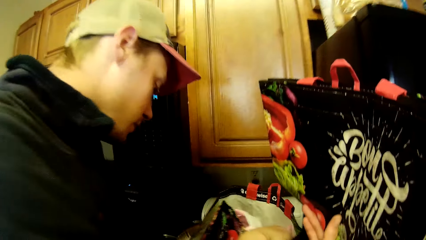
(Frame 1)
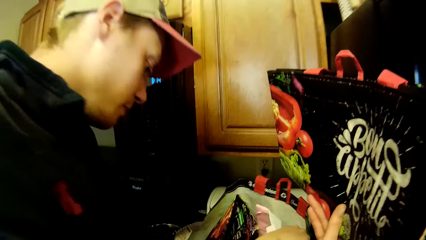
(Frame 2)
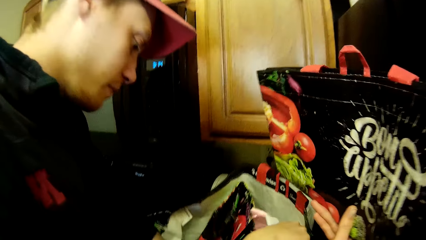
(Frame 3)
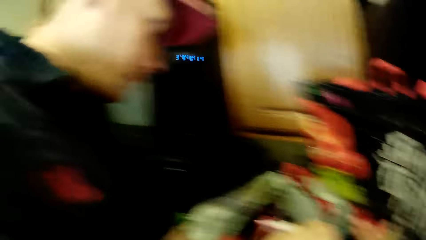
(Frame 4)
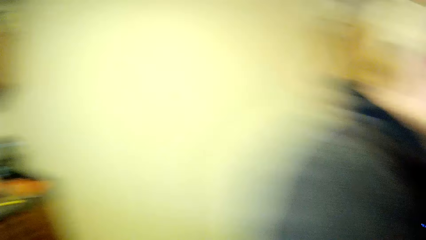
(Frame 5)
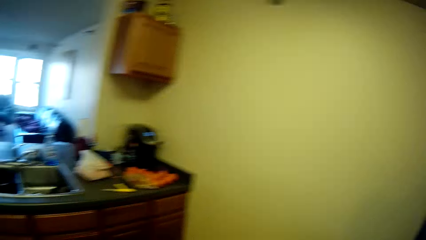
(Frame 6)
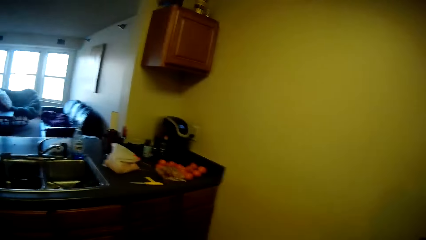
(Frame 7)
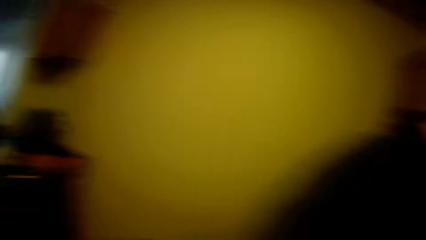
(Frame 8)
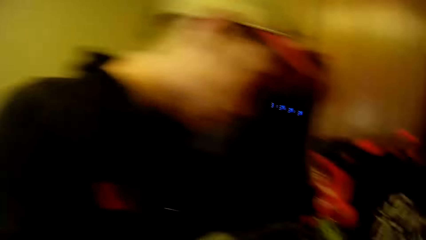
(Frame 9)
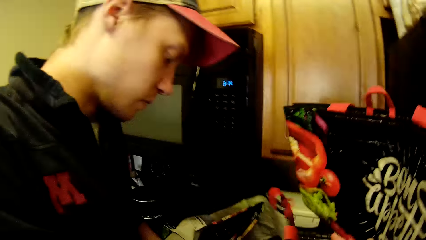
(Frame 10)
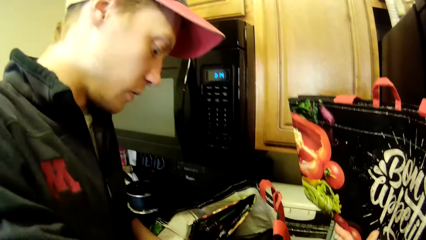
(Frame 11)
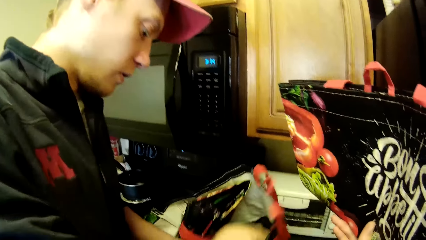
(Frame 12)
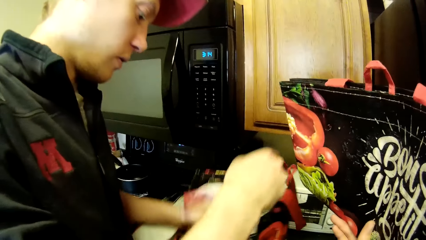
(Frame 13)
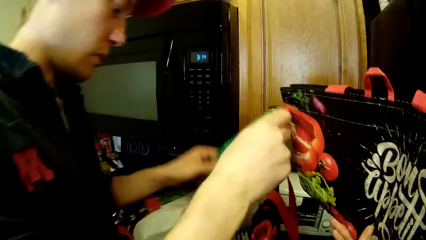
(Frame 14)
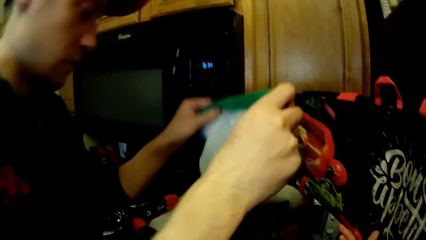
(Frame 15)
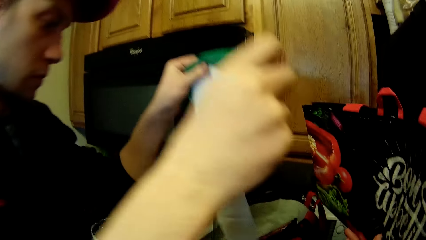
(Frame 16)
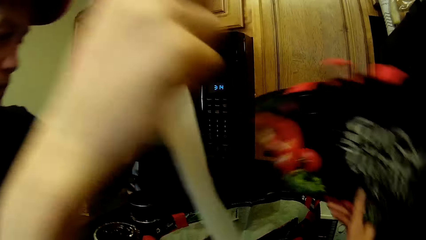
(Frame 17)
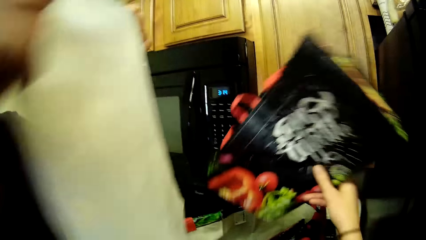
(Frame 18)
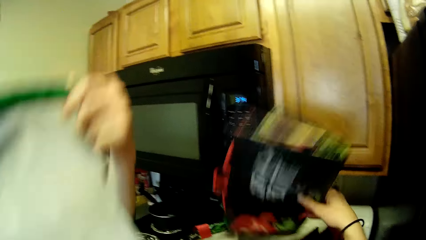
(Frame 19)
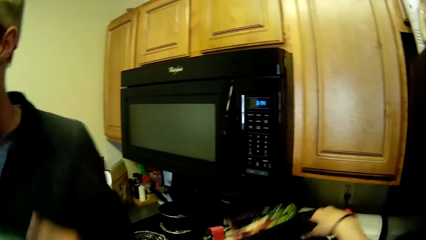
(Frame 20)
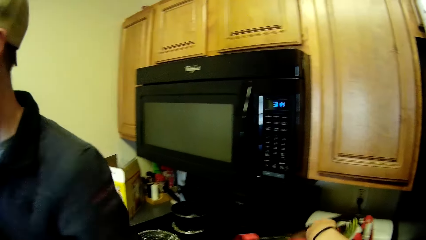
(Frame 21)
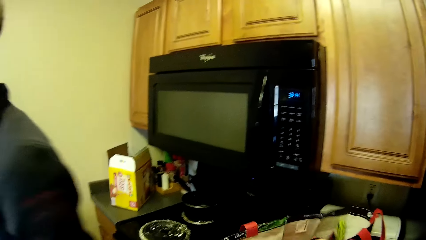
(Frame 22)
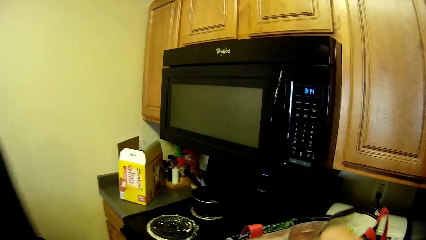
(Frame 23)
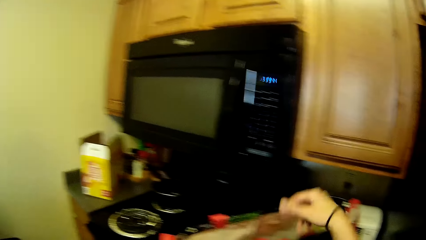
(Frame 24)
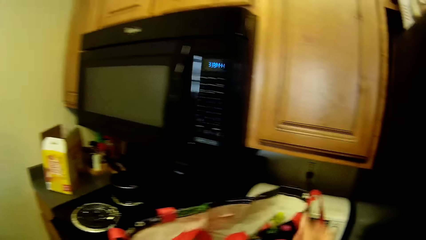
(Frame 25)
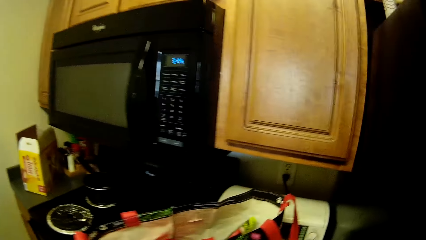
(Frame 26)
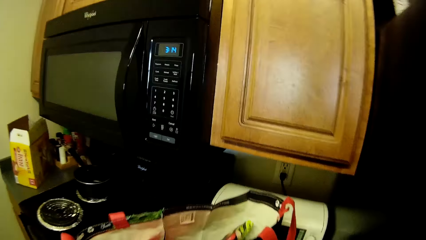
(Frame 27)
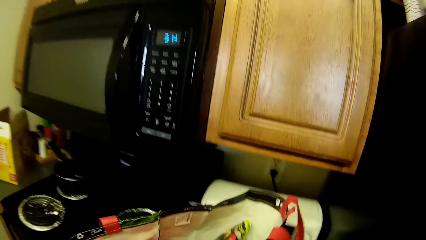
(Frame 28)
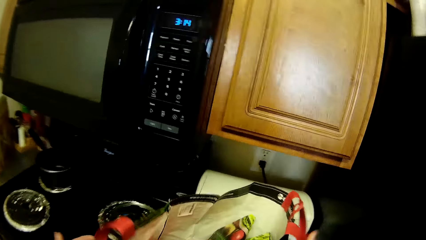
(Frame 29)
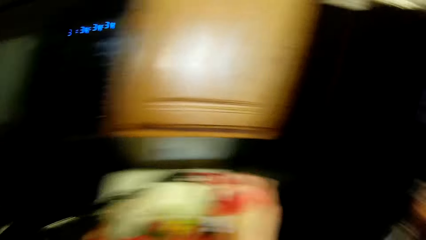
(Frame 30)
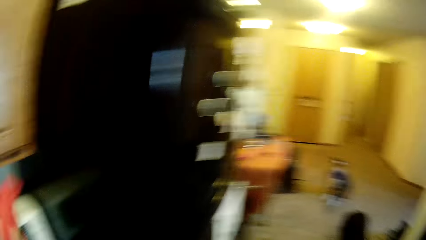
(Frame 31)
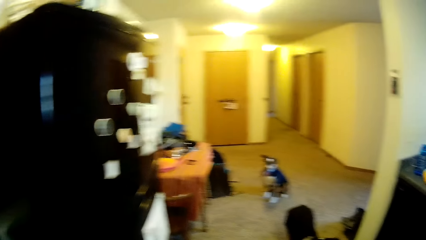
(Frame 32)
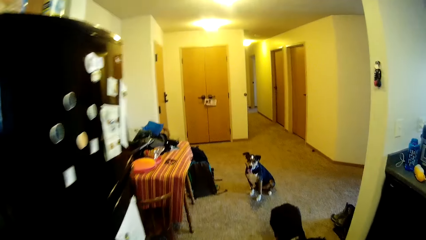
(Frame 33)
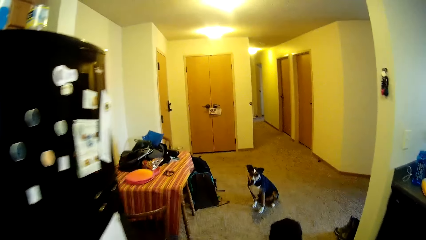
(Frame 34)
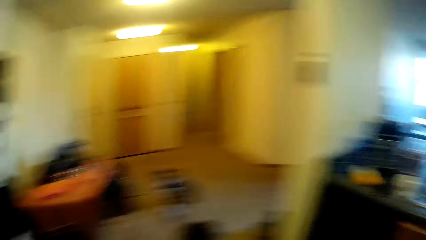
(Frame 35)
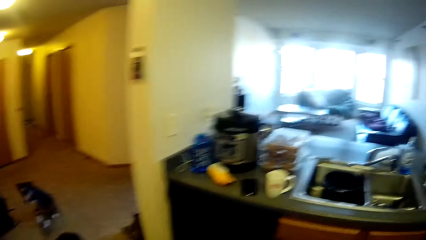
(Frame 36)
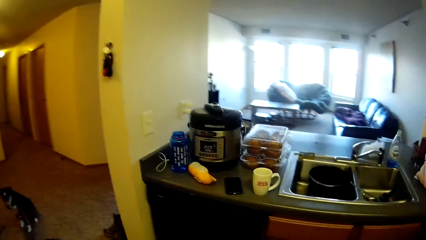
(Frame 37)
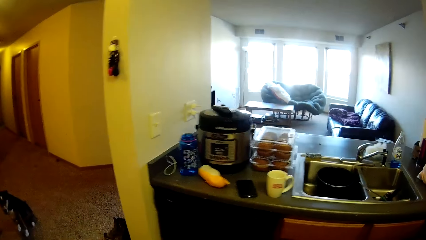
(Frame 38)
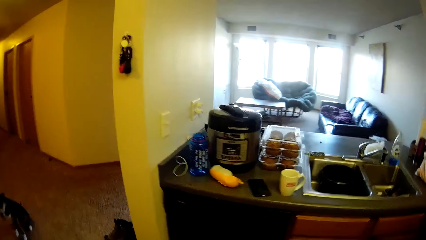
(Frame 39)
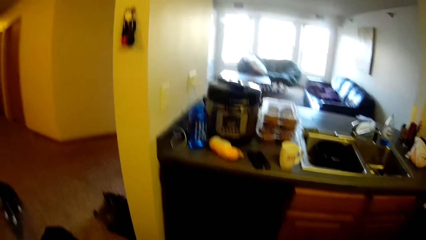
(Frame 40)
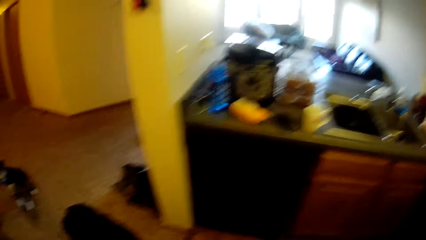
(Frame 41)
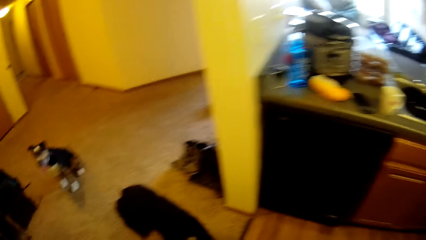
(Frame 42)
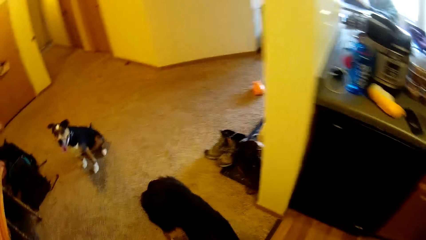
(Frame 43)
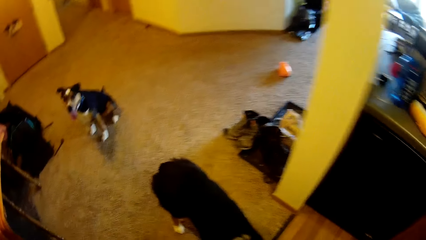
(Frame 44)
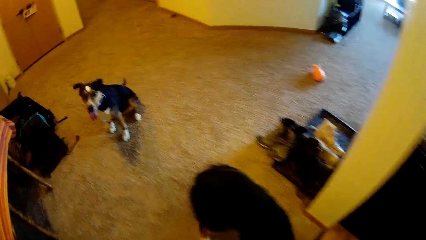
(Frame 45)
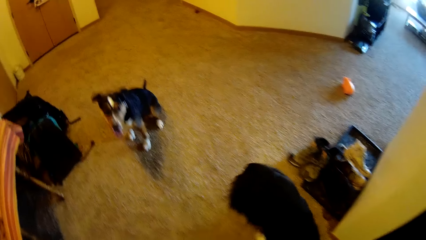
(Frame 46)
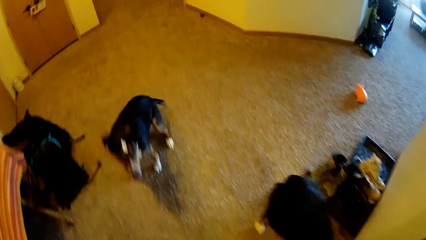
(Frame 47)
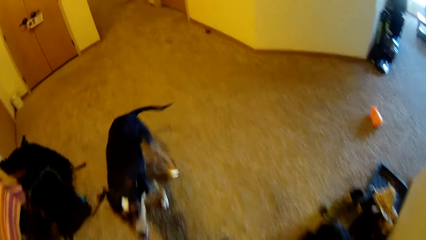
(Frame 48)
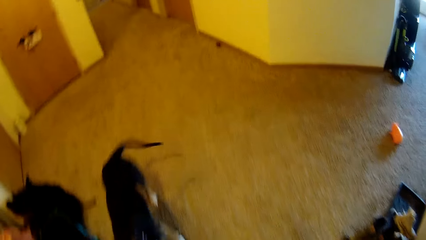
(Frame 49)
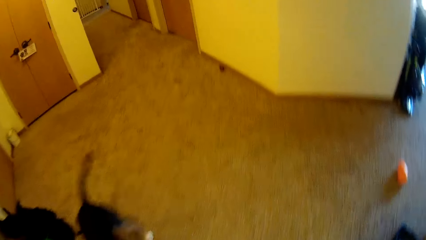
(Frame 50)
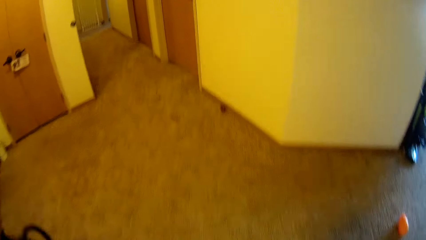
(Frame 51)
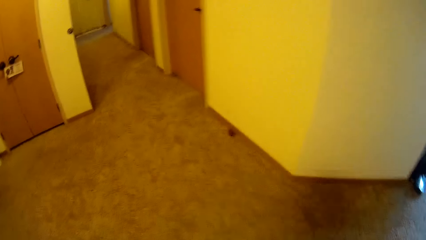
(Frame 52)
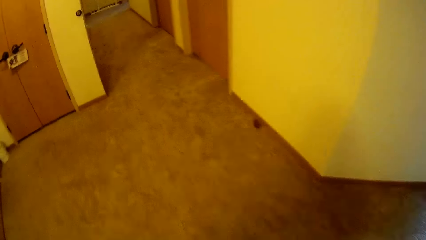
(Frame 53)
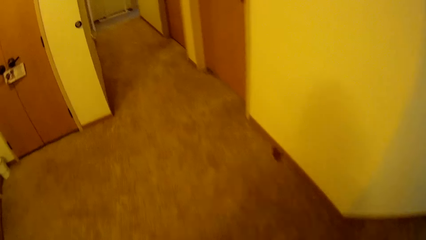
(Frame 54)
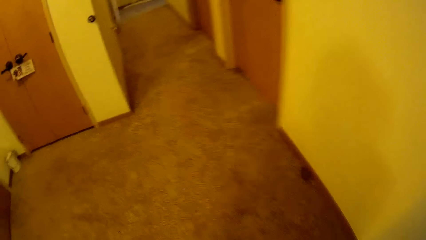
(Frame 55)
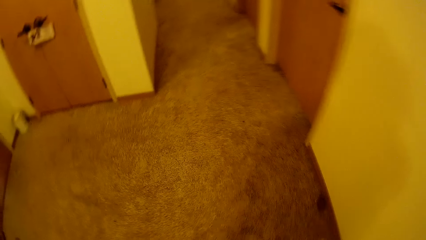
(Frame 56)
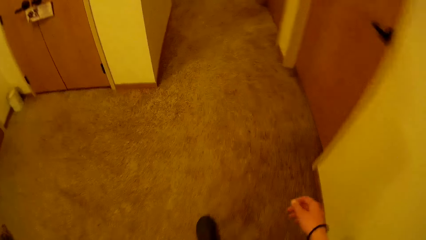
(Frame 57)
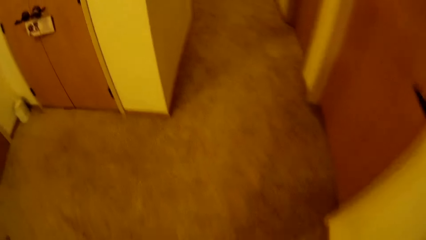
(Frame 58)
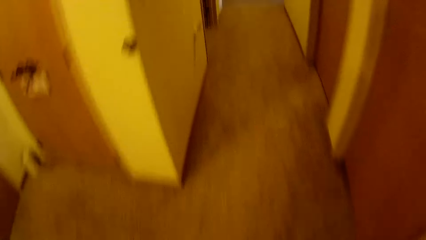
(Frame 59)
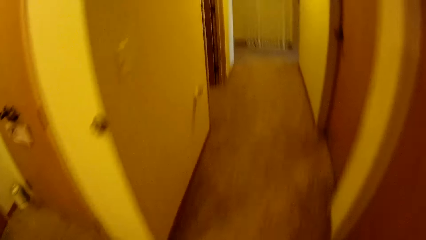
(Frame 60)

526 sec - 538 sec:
The camera wearer lifts a fabric bag. She tries putting the bag in her hand in the bag on the slab. She looks around the room. A man takes out an empty bag from the bag on the slab. The camera wearer puts the bag in her hand inside the bag on the slab. She picks up the bag from the top of the slab. She walks around the room.

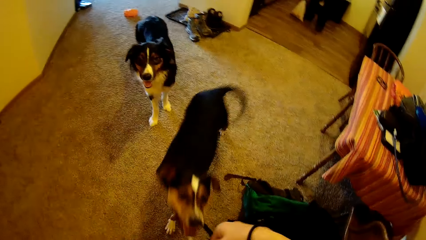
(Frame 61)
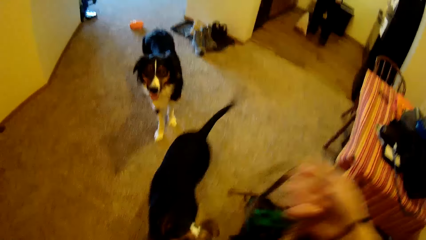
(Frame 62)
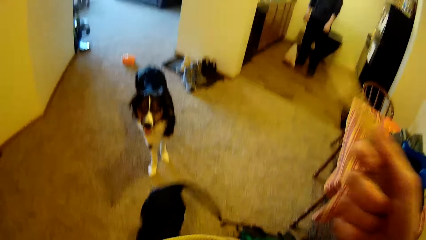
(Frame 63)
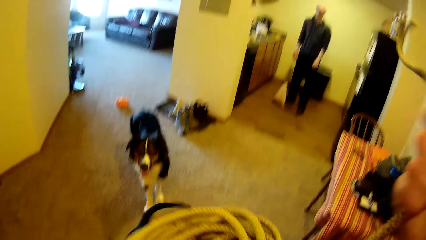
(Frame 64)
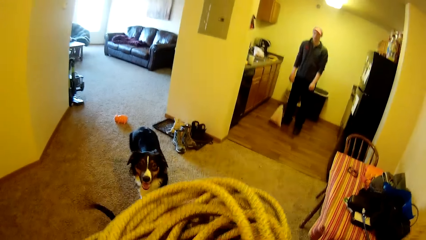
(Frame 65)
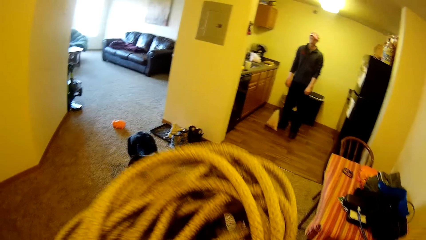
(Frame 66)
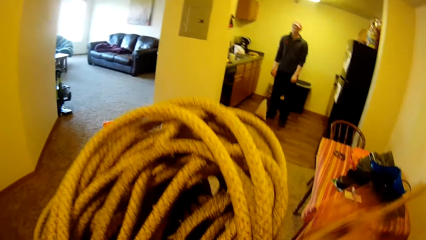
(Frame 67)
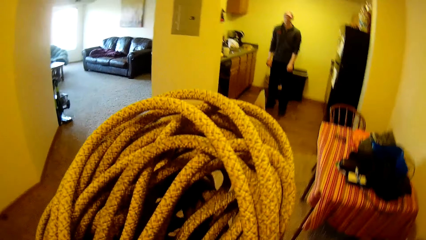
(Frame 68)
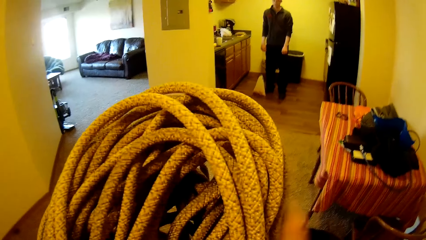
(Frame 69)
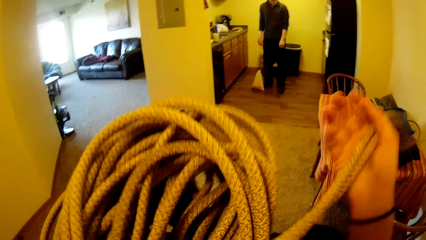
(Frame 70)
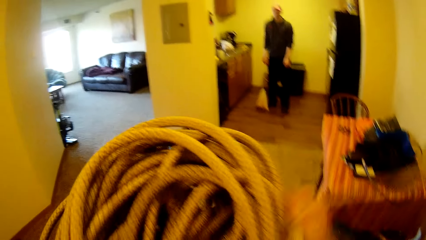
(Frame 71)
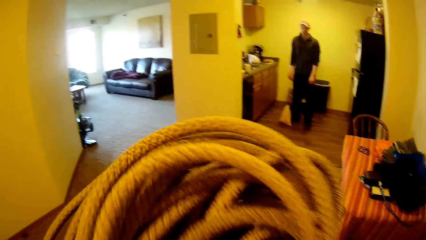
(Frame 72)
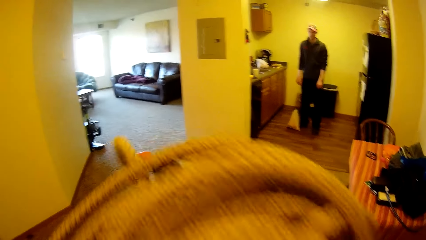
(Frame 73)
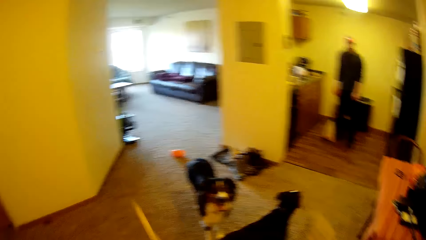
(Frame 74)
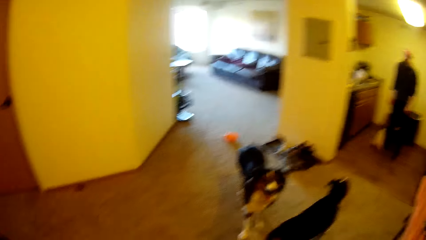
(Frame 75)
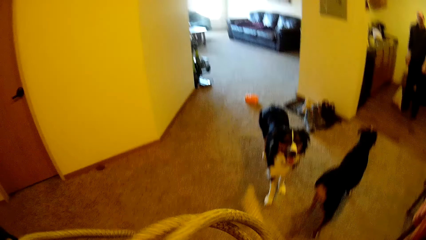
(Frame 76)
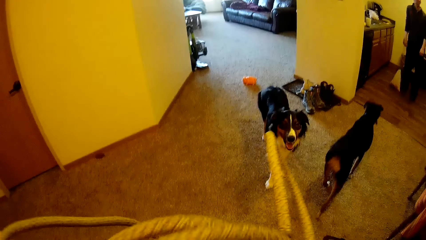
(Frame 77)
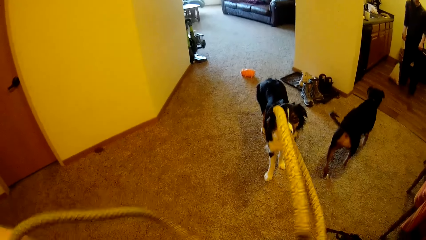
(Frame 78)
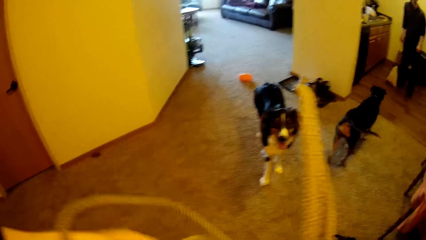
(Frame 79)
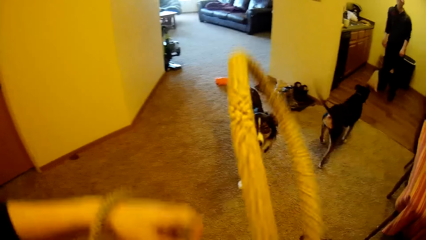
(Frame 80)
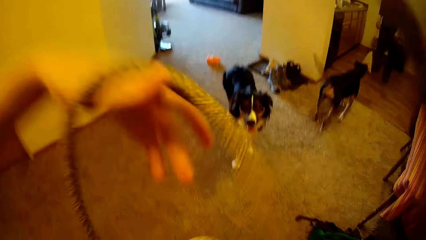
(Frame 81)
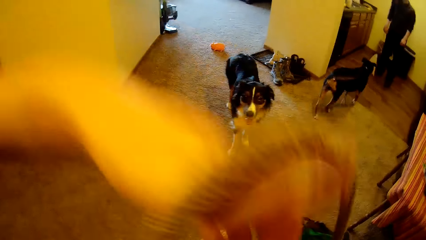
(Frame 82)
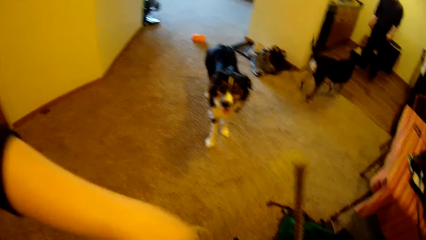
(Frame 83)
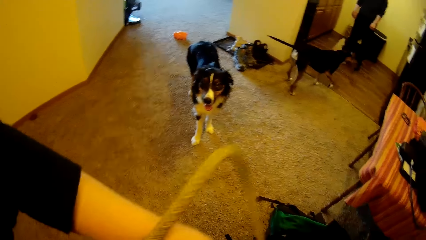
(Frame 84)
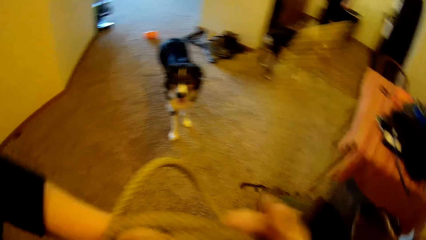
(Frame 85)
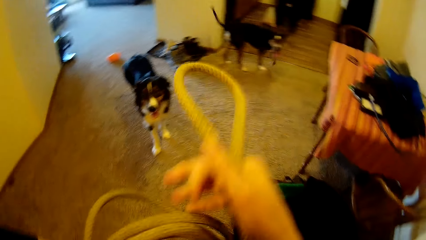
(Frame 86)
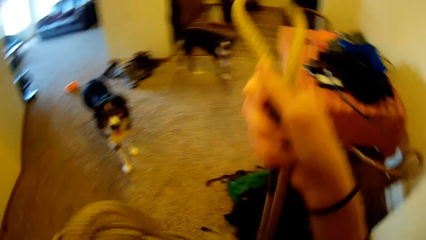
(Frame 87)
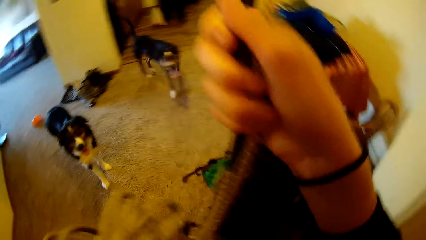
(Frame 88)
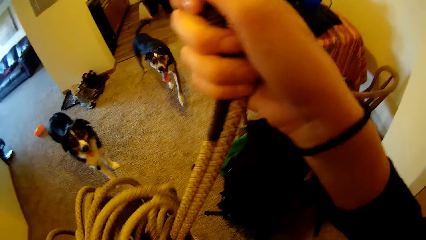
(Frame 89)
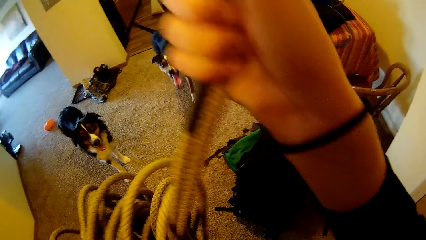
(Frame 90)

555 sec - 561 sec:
The camera wearer lifts the rope.
